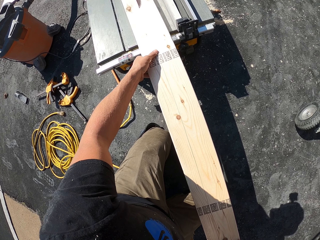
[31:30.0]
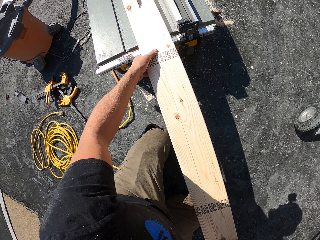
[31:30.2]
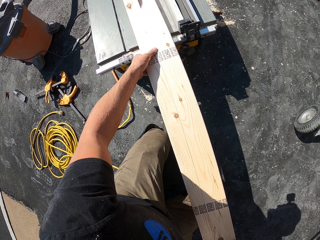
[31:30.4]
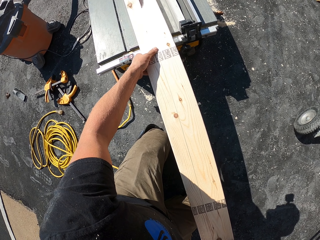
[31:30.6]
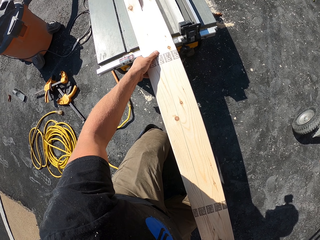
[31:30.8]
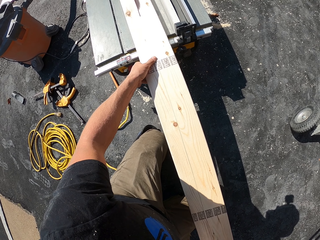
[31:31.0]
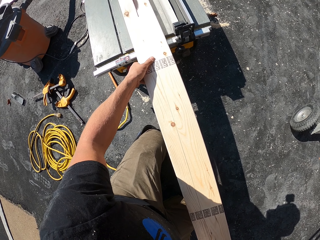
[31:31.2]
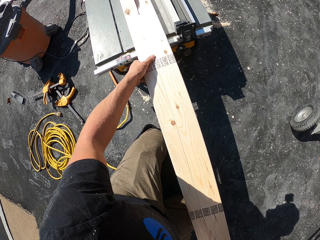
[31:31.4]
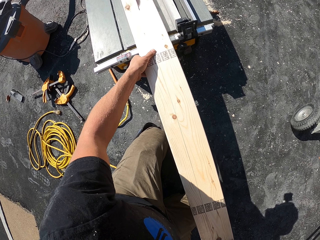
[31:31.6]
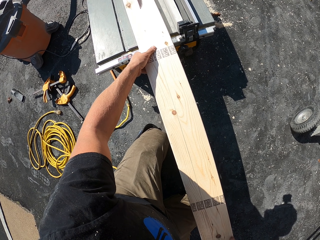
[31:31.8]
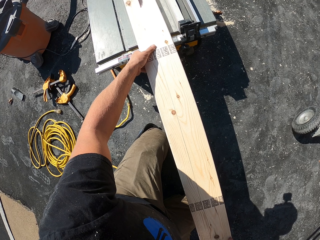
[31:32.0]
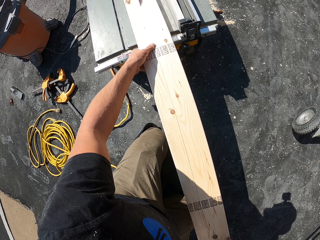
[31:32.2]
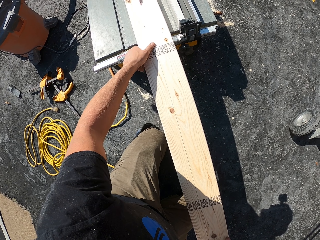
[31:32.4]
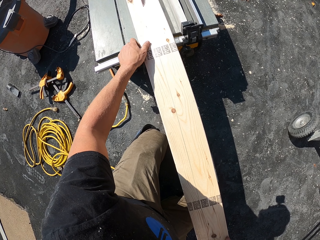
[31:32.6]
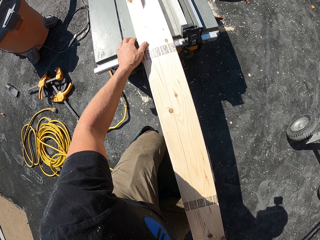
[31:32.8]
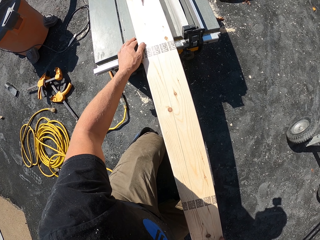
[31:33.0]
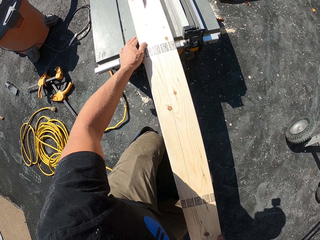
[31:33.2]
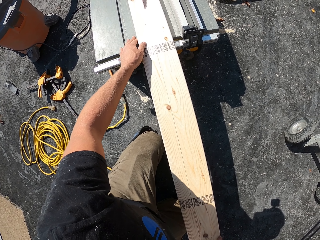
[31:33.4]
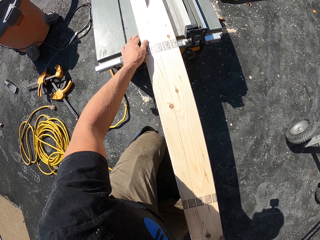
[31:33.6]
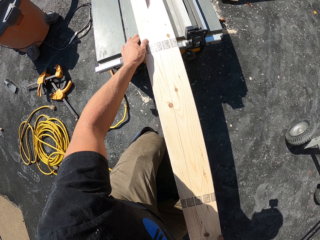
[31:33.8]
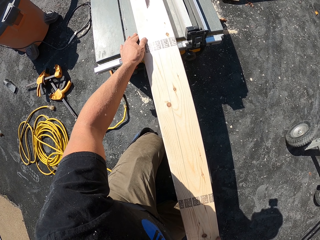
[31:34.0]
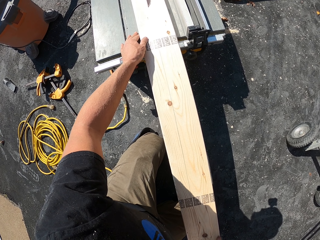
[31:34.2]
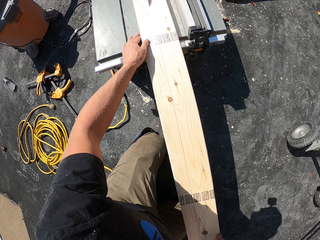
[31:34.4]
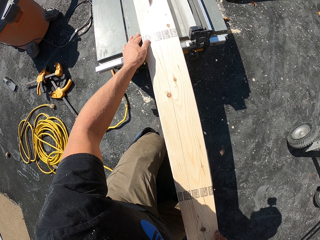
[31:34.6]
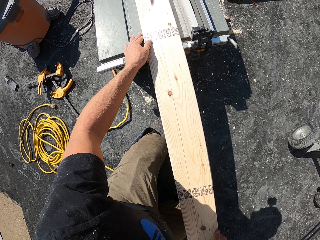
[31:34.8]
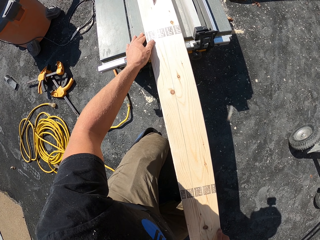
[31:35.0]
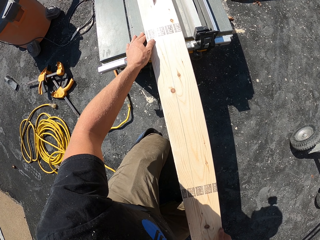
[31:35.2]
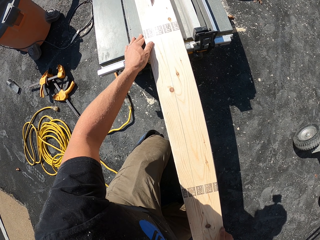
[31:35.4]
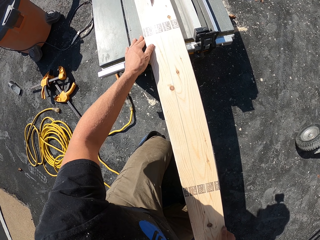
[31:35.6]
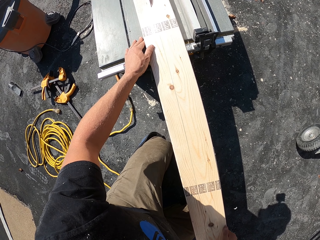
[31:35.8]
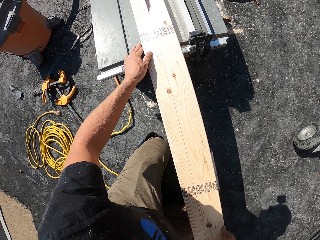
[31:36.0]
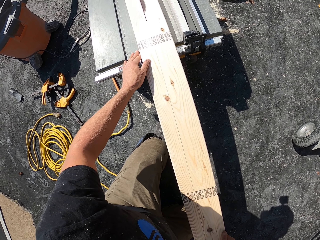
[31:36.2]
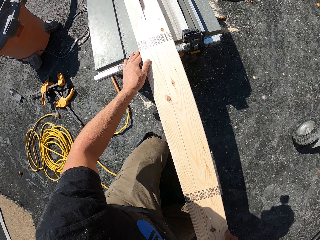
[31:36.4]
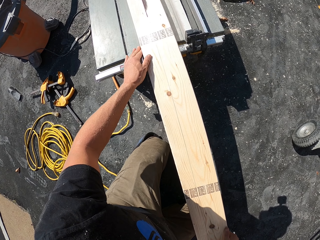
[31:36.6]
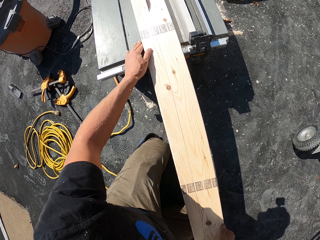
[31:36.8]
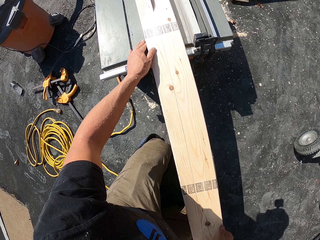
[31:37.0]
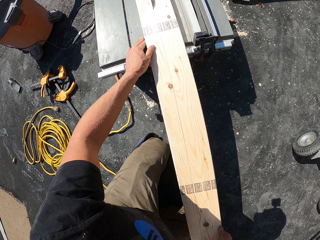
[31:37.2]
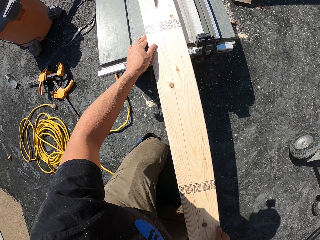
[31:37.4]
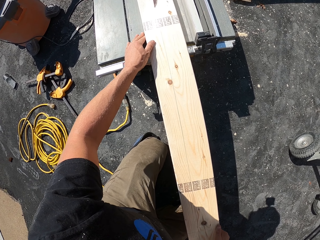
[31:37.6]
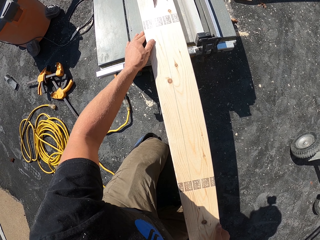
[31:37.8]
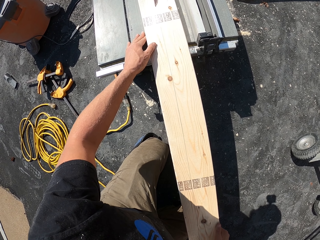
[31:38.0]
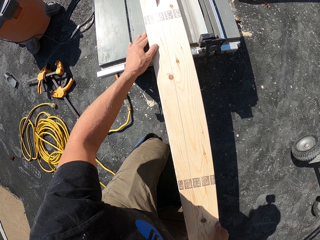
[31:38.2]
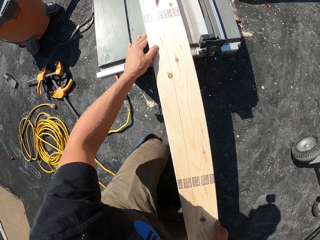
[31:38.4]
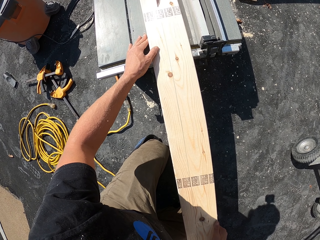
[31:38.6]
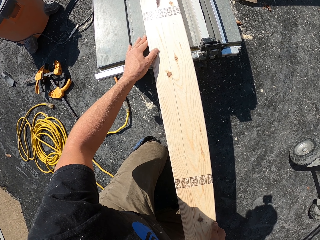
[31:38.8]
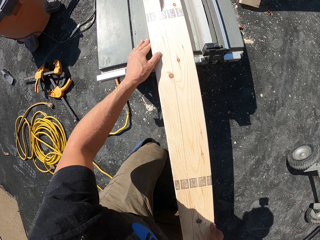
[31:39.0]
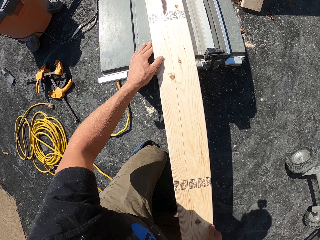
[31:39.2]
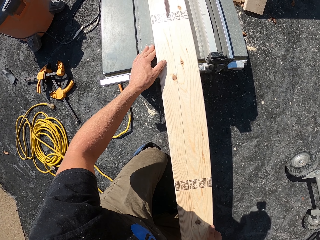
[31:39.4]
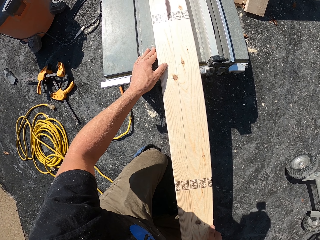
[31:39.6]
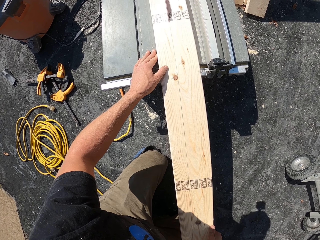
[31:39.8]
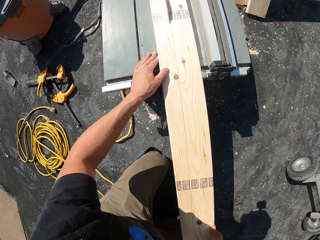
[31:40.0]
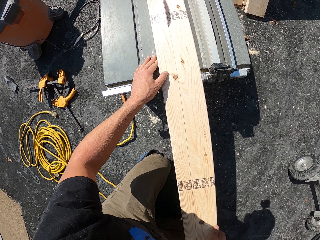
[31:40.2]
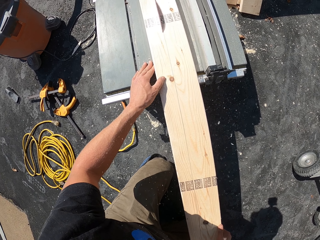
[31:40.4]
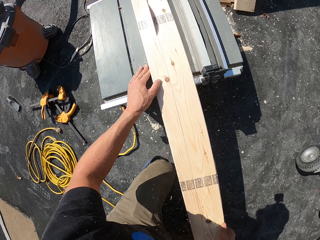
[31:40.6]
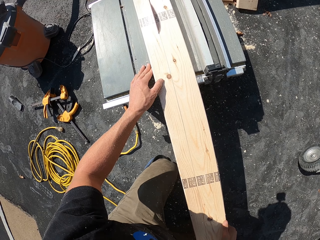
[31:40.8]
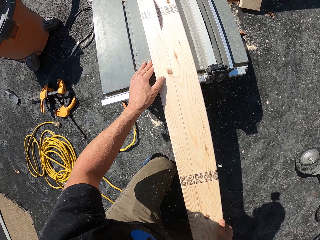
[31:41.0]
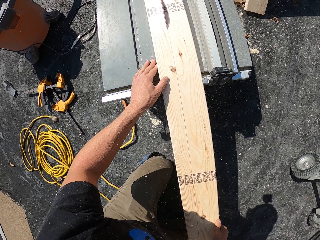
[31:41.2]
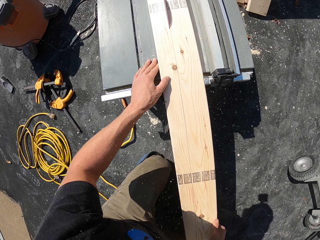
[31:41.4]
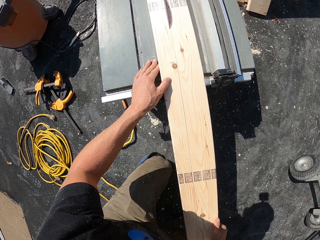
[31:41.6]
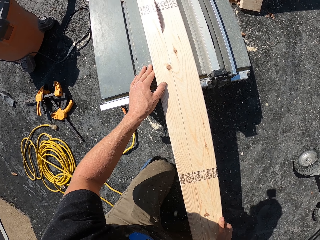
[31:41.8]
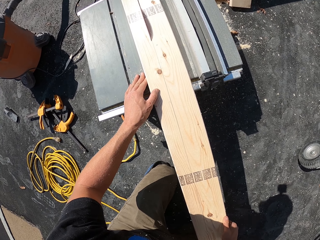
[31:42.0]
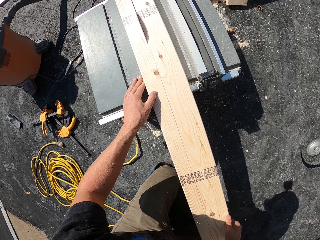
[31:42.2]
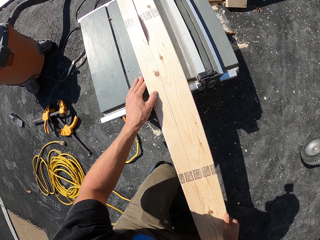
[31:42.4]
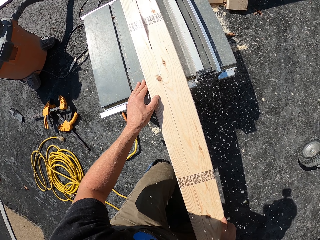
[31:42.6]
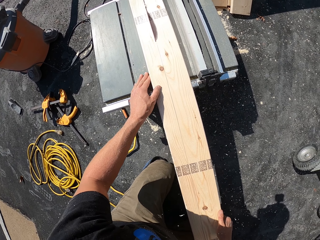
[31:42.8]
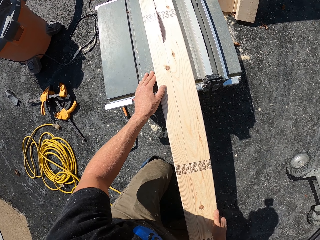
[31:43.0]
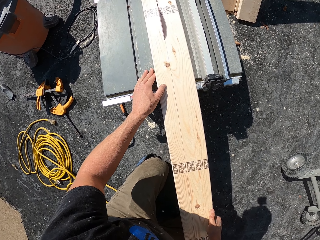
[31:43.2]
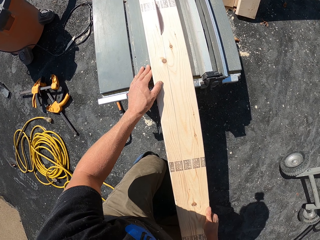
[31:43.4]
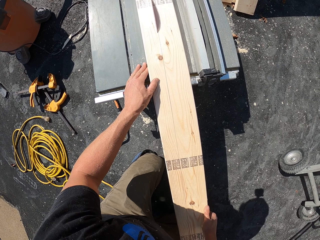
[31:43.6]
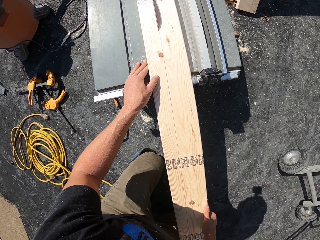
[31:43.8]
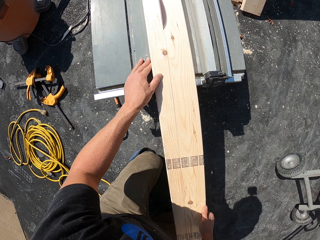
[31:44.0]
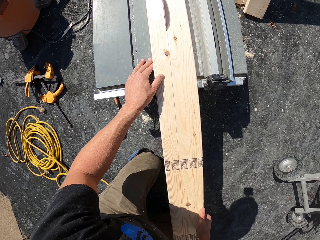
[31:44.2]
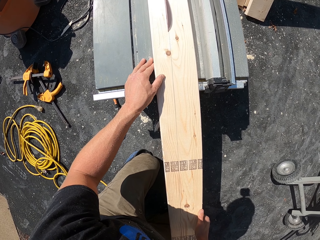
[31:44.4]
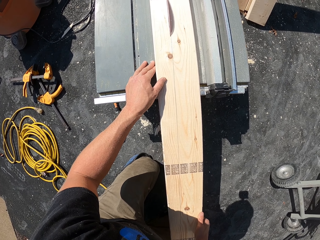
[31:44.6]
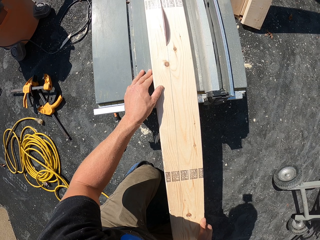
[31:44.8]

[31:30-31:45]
The camera wearer removes hands from wood. They hold the wood. They cut the wood on a table saw. They look around. They cut the wood on the table saw.

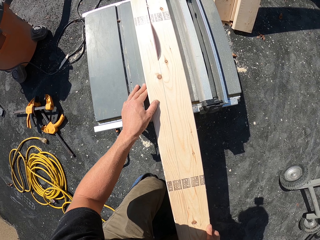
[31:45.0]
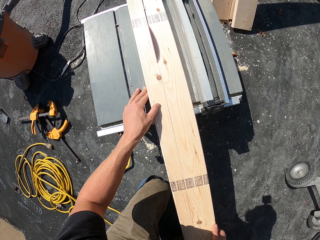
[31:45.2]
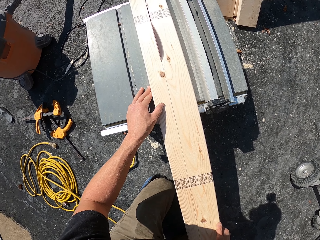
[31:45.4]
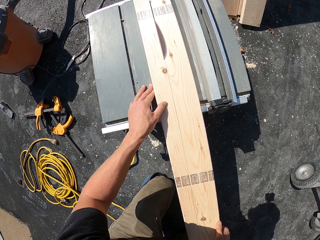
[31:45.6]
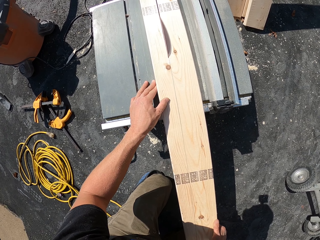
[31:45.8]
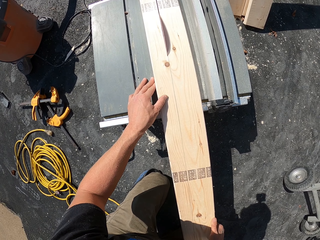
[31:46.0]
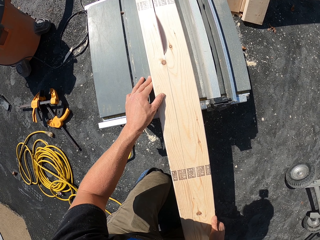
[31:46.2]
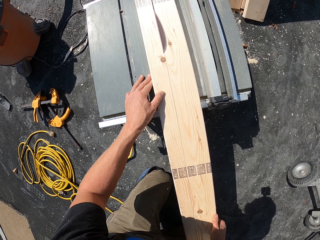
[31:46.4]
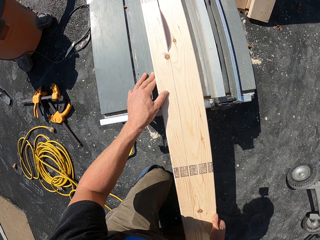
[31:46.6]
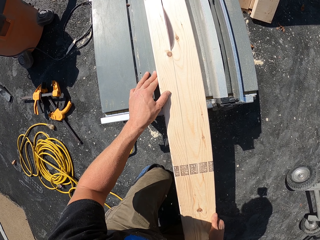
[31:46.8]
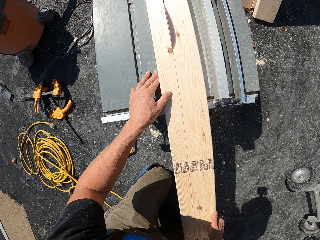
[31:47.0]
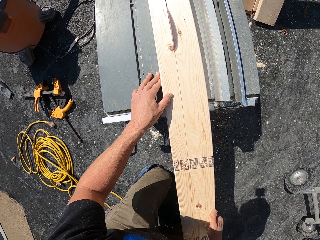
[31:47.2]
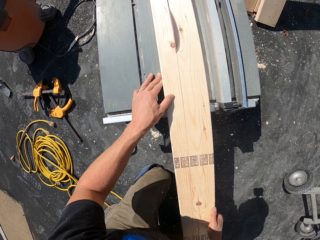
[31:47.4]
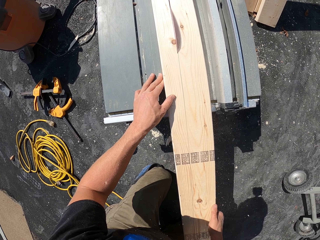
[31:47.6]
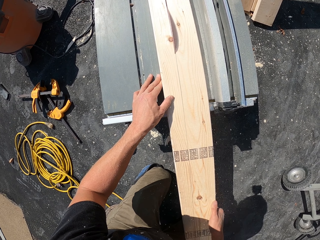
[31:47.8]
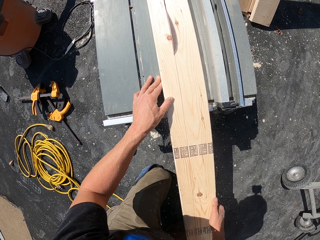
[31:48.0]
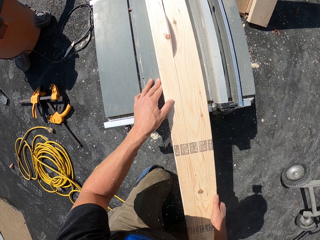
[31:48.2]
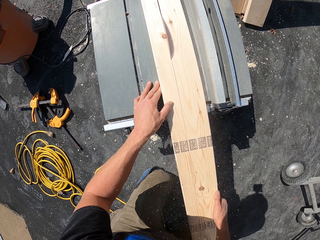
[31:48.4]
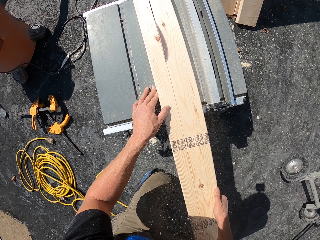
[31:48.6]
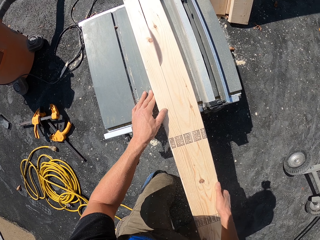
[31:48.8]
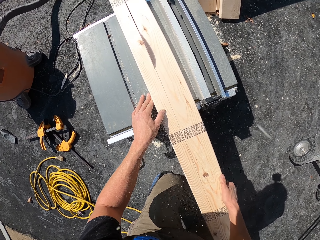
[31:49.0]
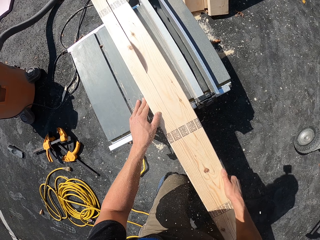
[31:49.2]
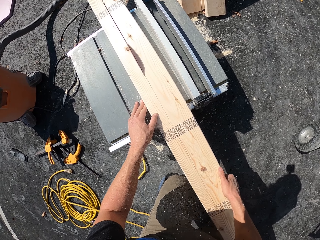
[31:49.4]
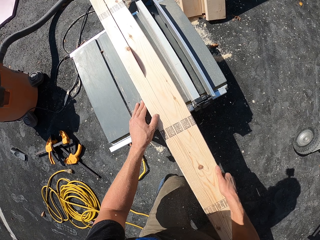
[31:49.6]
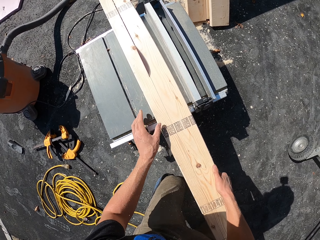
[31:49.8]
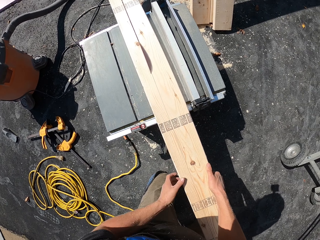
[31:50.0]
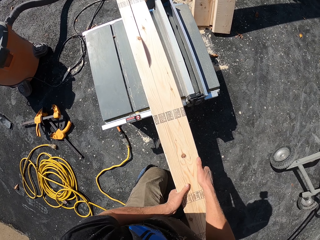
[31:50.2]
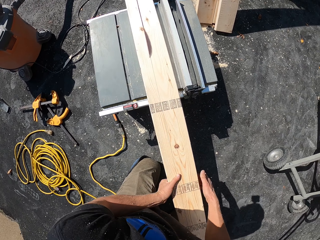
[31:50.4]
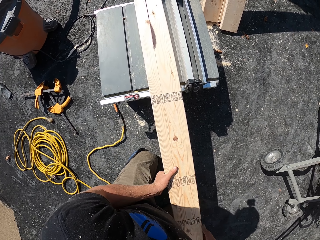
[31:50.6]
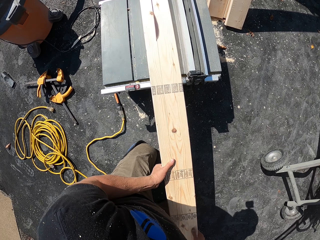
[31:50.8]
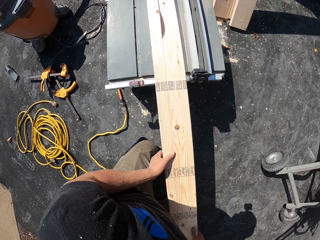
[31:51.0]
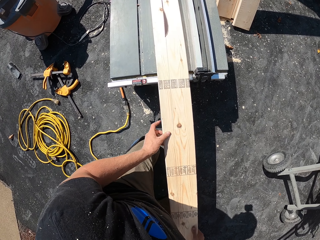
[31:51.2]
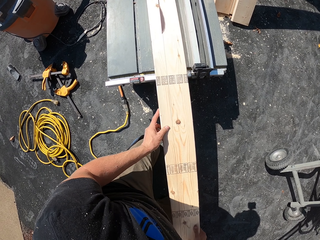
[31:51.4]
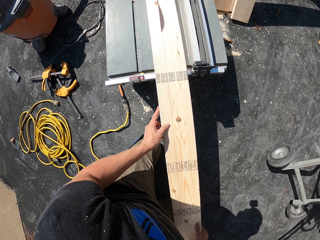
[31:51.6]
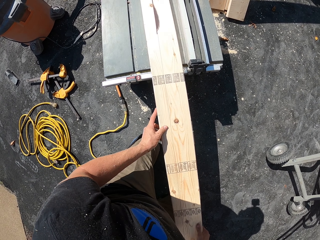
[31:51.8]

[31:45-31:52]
The camera wearer moves hands on the wood.
